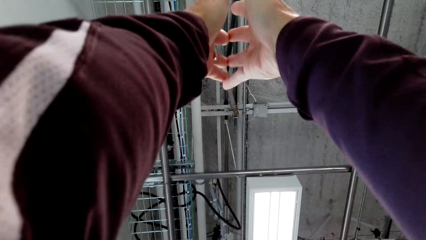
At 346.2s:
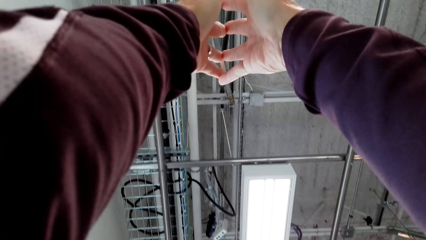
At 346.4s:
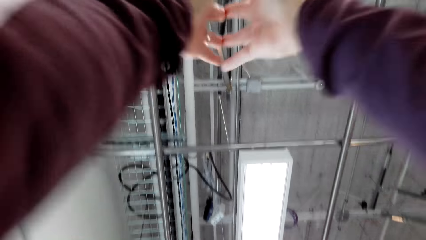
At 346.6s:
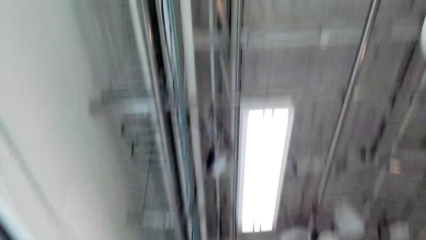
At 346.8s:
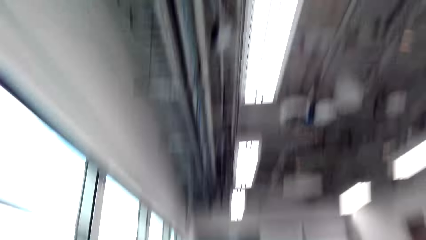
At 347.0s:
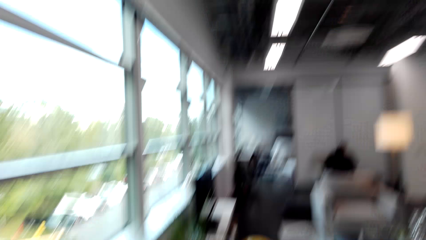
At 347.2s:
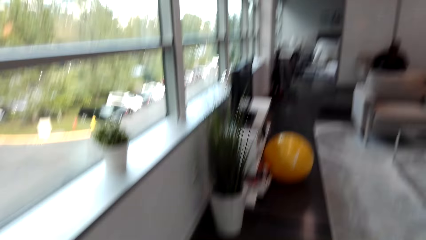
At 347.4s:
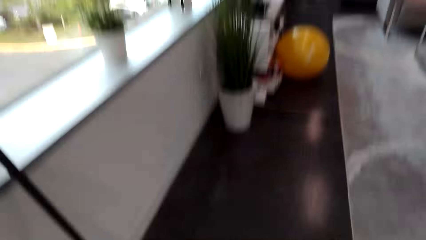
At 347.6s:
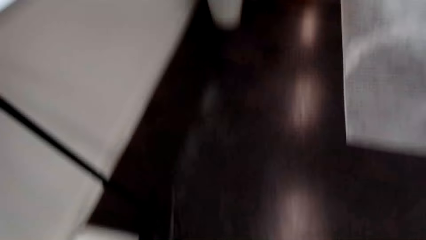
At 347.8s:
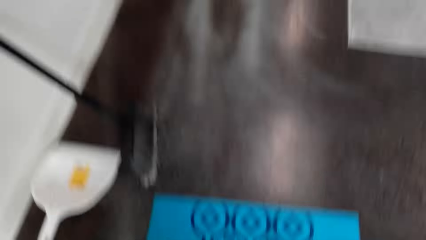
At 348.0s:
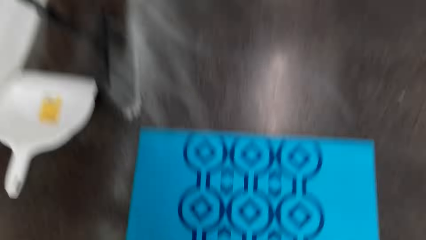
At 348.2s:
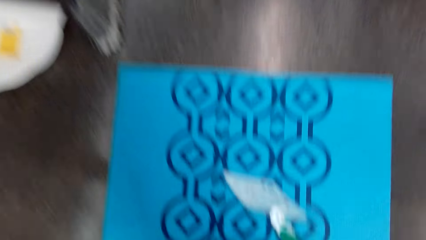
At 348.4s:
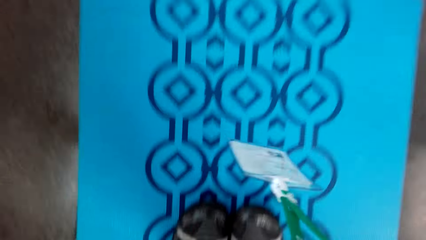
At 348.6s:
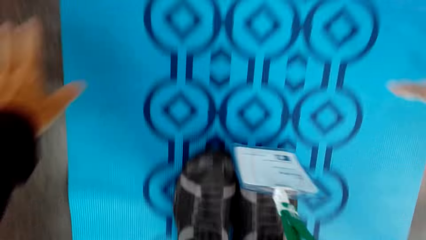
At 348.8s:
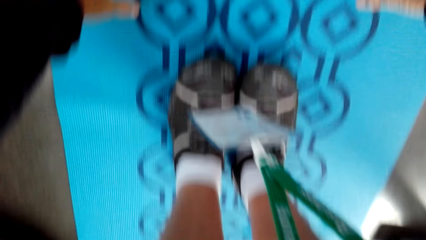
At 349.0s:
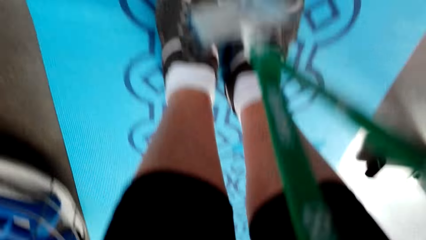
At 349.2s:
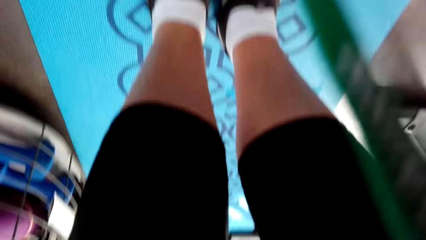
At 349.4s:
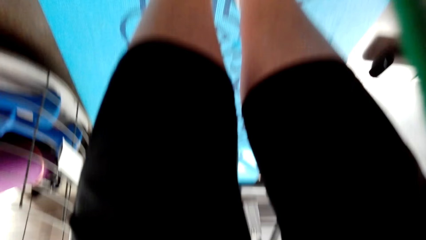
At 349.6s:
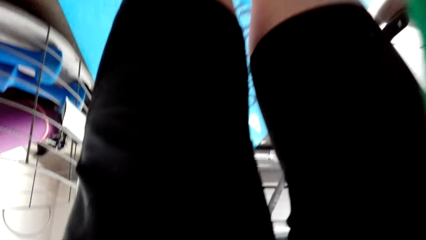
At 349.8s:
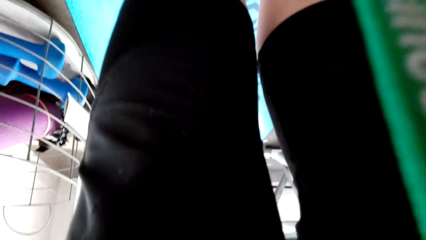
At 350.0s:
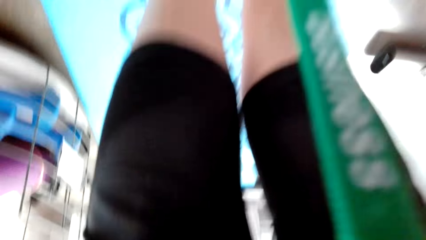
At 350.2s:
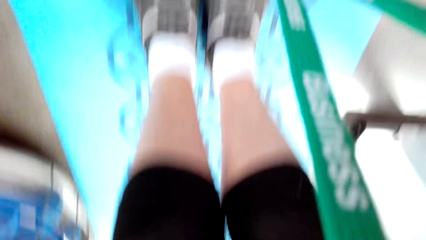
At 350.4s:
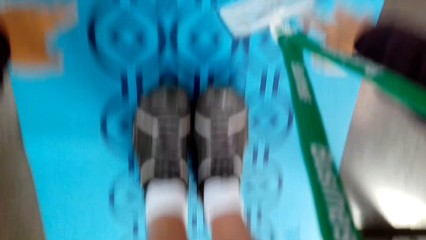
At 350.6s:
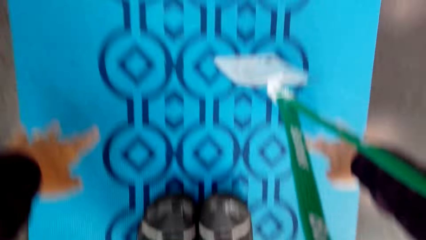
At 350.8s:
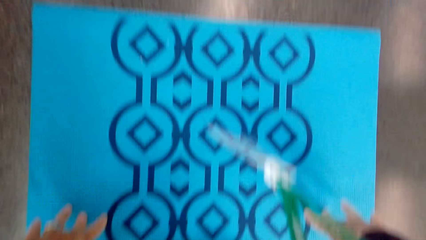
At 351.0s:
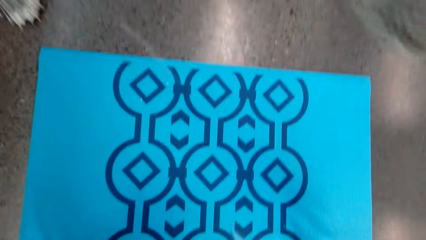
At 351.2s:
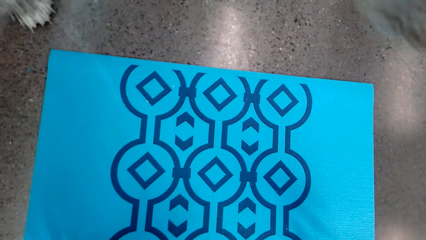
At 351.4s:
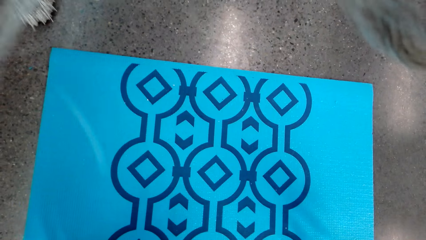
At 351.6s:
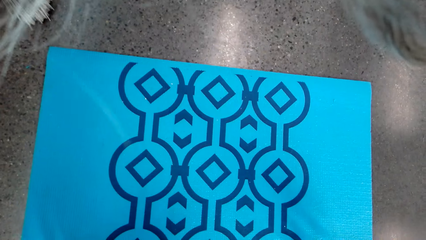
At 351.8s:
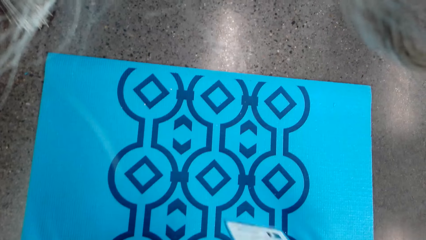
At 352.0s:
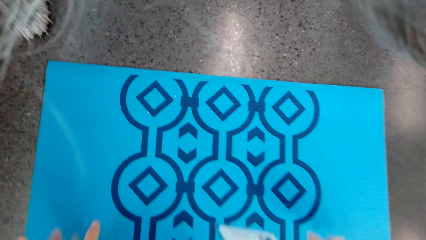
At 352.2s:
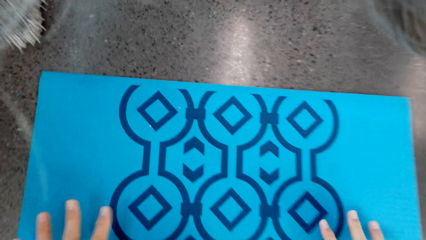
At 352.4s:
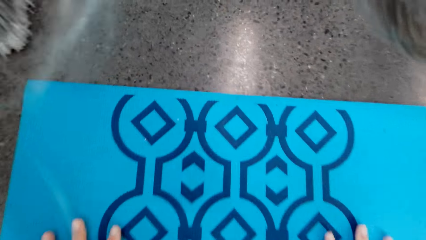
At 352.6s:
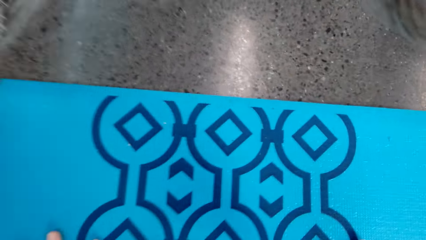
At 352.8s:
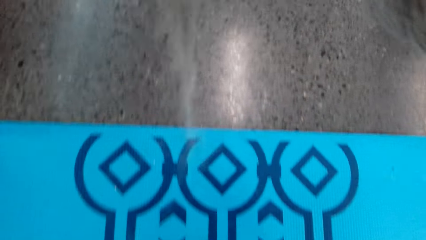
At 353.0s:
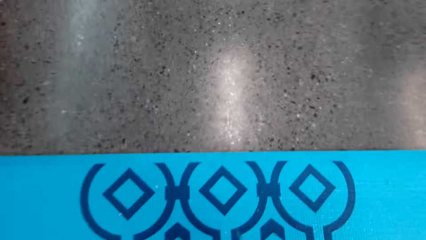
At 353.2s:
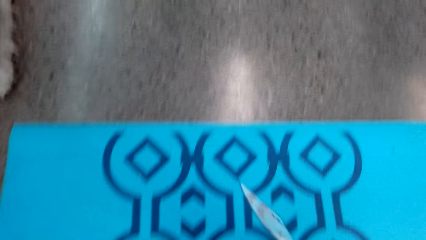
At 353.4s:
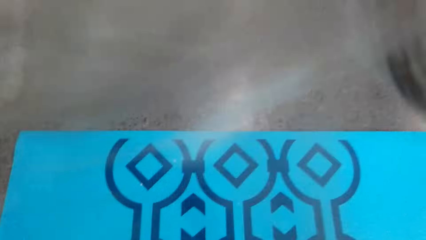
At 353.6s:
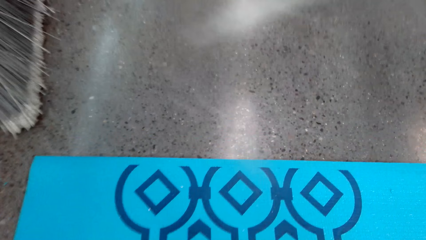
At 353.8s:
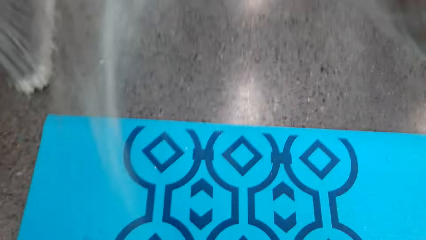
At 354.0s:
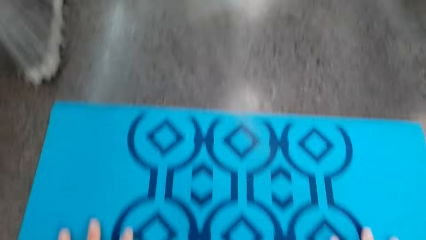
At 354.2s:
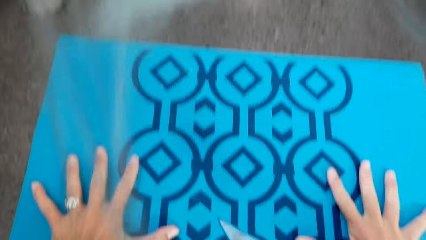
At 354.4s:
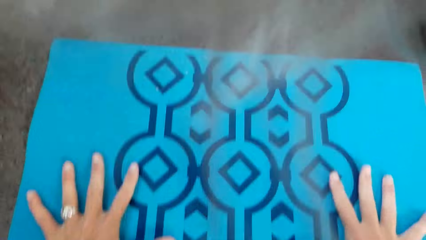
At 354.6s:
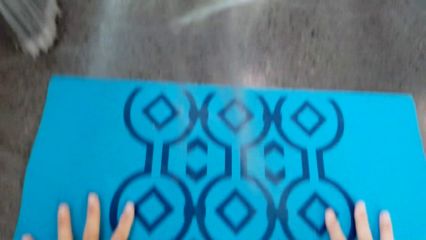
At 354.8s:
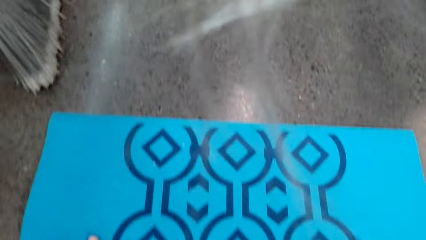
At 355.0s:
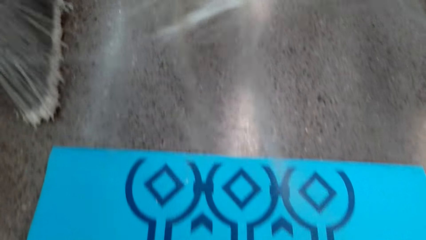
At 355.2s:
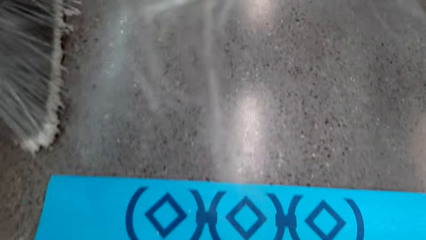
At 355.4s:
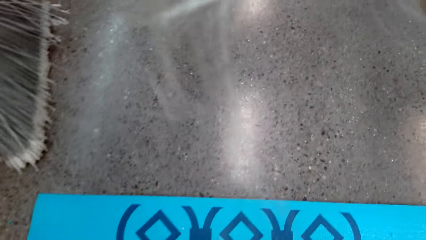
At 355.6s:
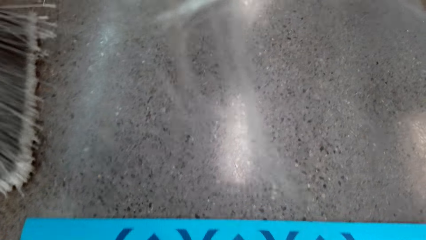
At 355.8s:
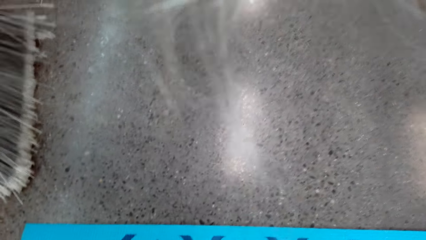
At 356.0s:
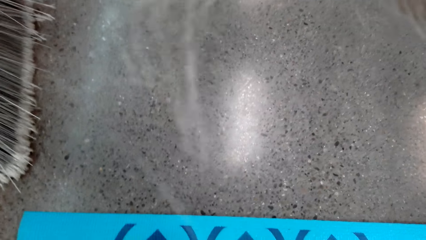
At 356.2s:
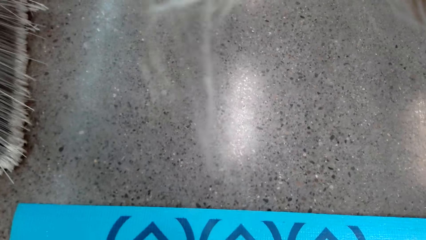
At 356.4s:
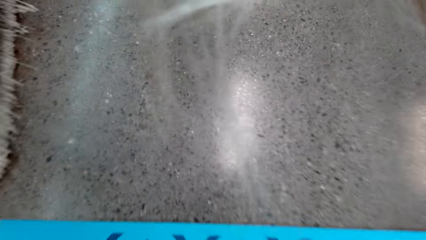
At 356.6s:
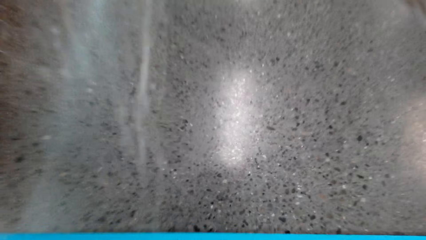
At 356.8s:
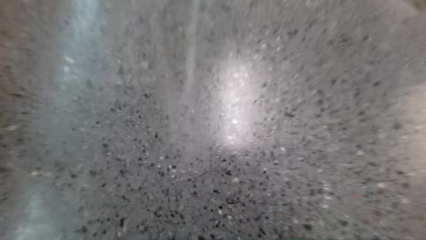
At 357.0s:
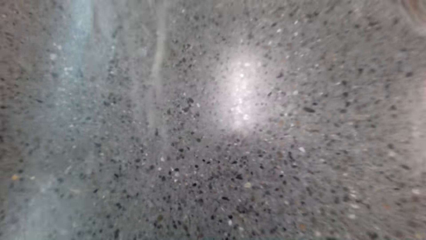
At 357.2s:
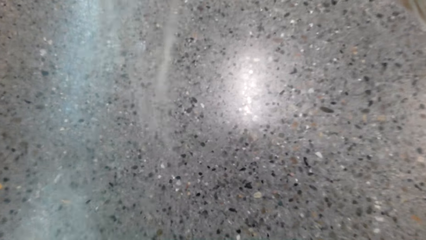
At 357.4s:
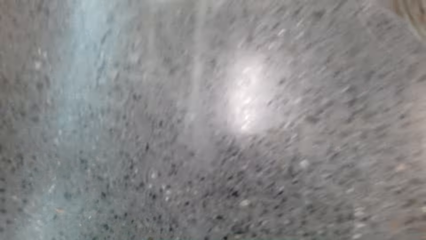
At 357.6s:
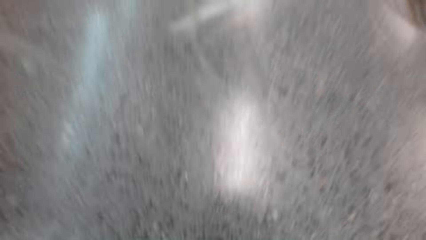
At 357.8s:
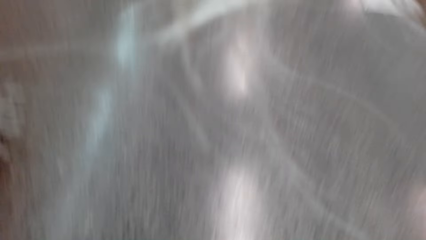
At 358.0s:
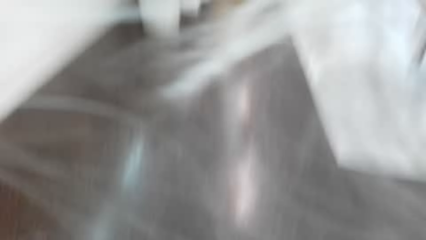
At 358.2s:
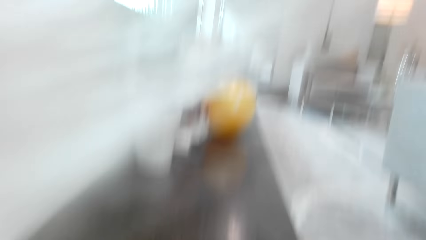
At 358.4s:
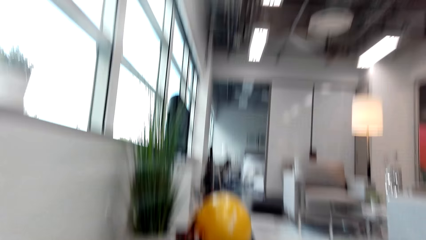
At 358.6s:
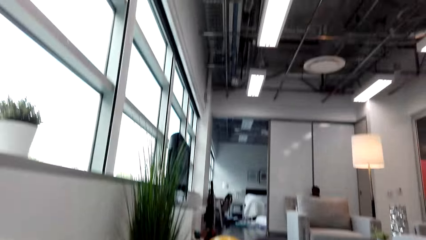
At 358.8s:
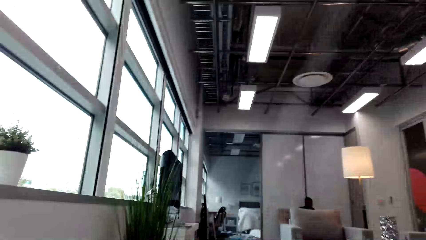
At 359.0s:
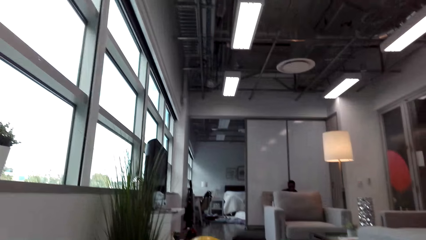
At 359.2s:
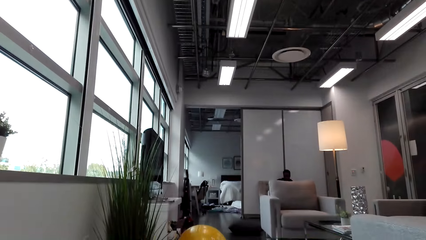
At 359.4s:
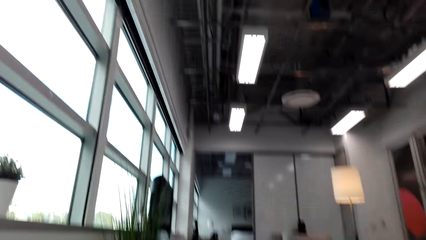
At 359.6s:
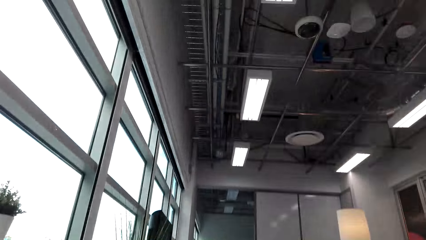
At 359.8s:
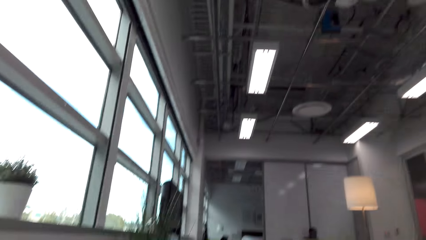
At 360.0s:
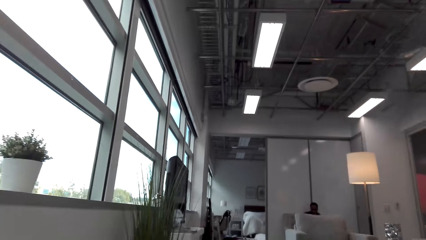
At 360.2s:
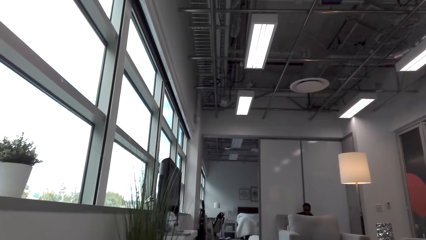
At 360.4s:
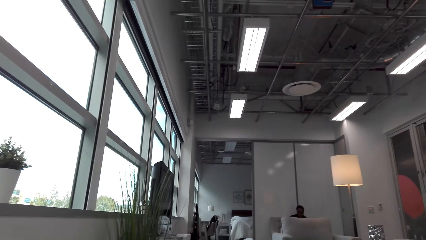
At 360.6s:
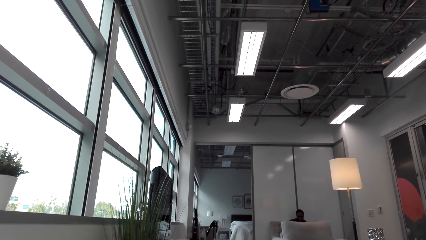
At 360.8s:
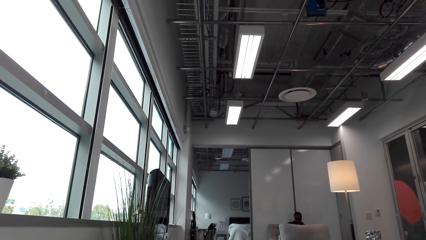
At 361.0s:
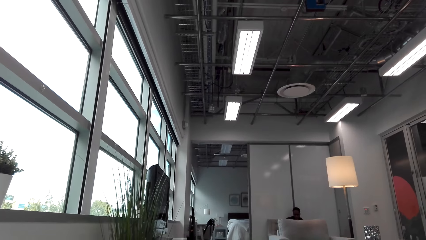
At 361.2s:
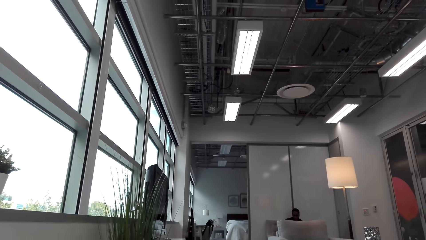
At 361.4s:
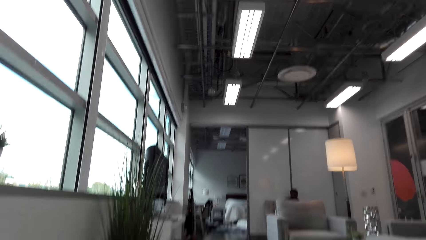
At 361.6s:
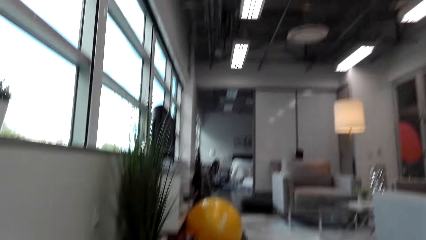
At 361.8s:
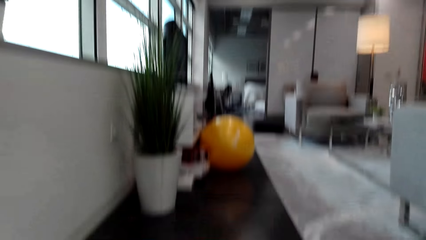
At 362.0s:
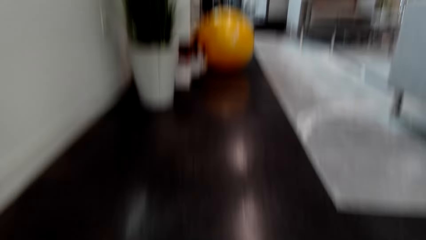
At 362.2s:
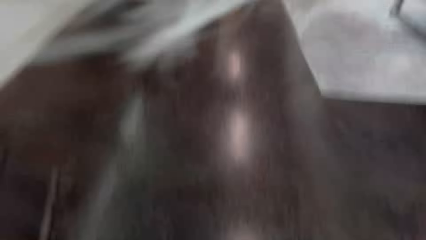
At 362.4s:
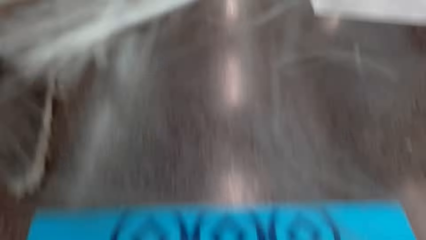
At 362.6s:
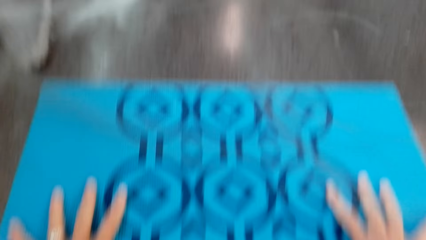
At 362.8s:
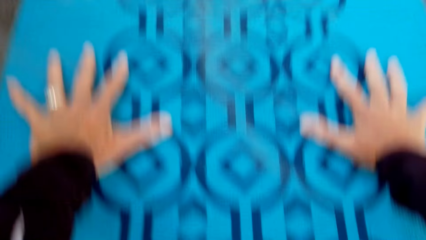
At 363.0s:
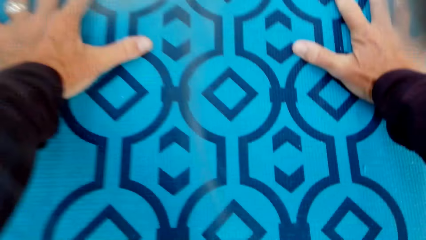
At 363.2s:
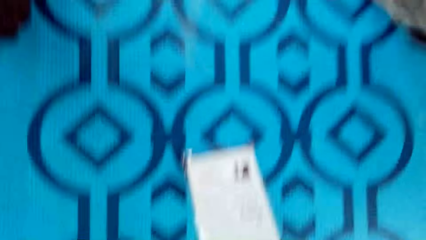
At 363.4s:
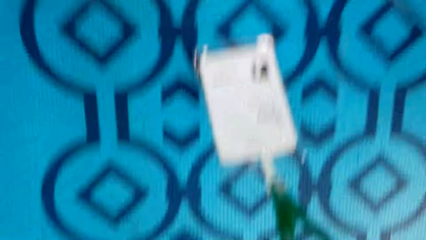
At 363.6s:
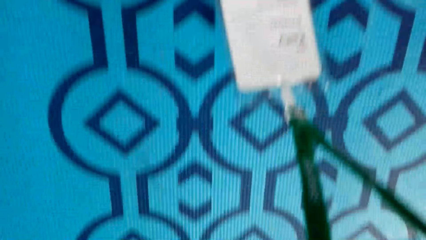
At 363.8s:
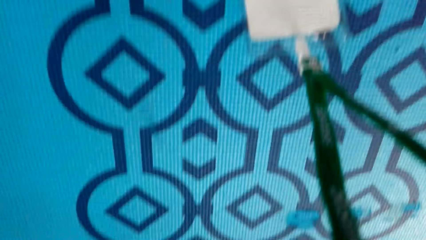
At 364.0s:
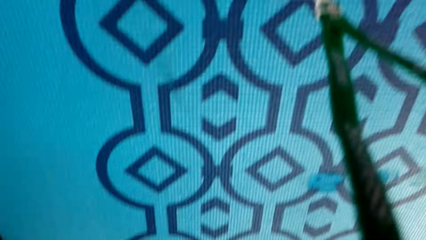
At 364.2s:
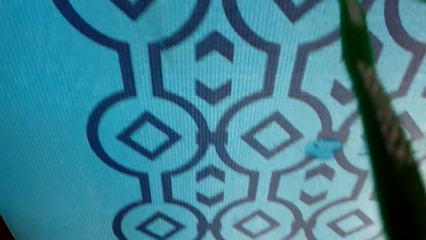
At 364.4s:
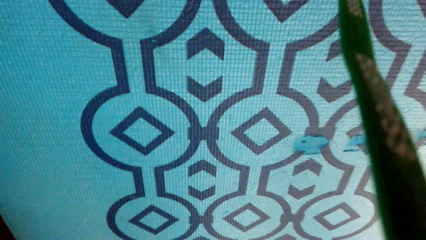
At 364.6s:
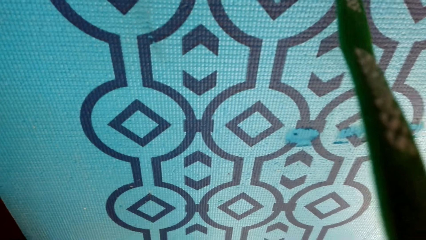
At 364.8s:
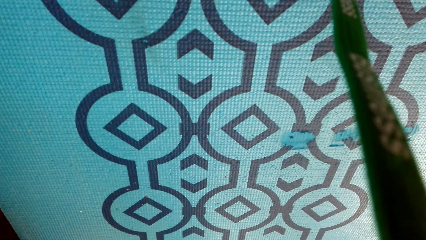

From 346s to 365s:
The camera wearer bends down. They stand up, put hands on the mat, kneel down, exercise on the carpet and look around.
